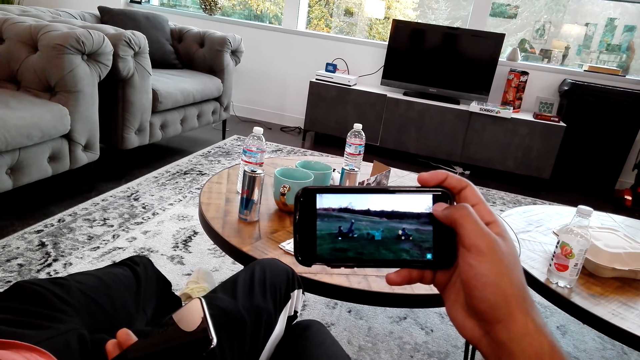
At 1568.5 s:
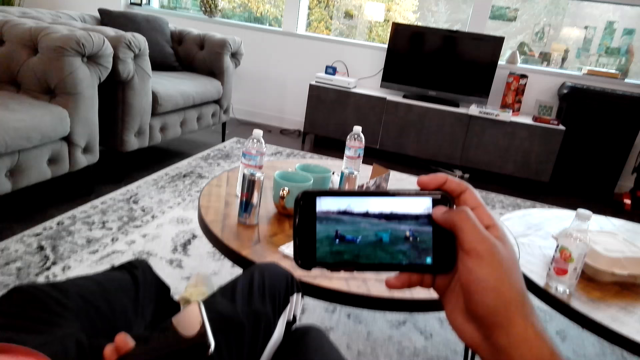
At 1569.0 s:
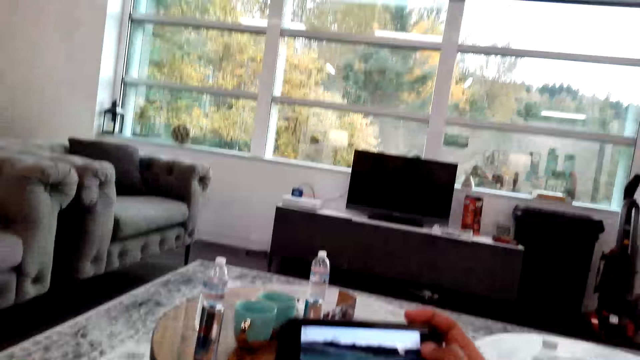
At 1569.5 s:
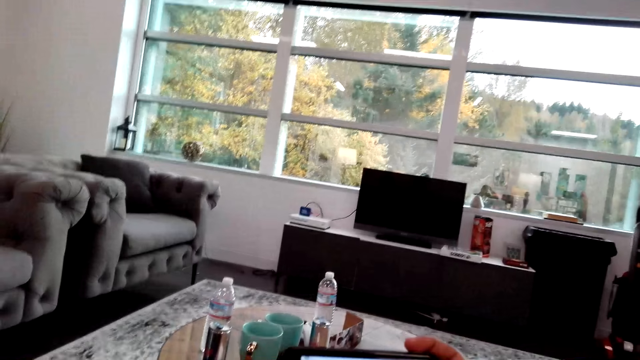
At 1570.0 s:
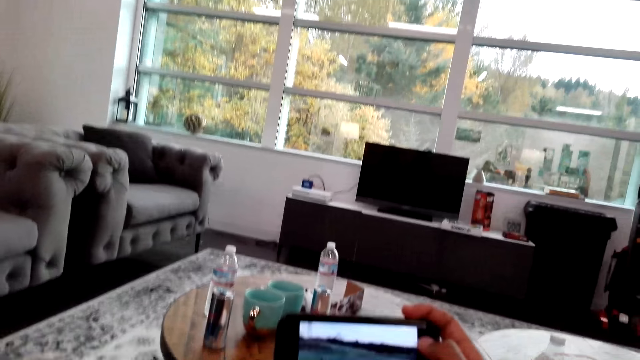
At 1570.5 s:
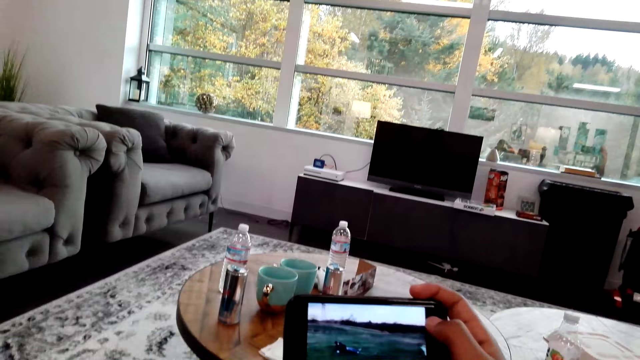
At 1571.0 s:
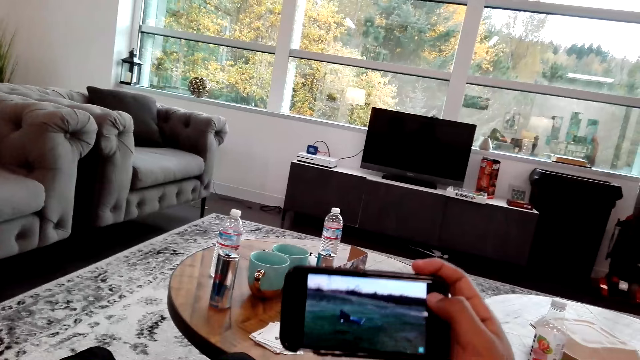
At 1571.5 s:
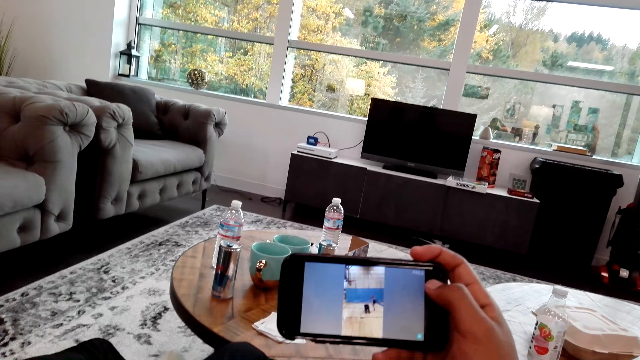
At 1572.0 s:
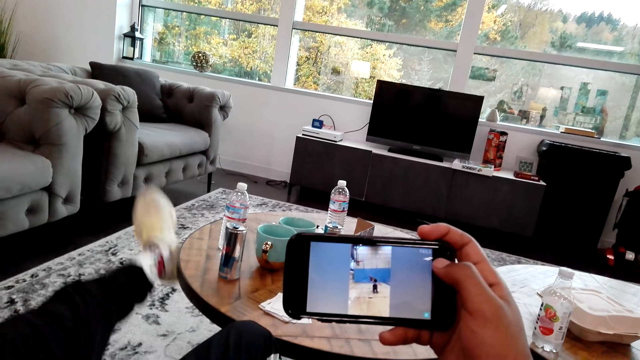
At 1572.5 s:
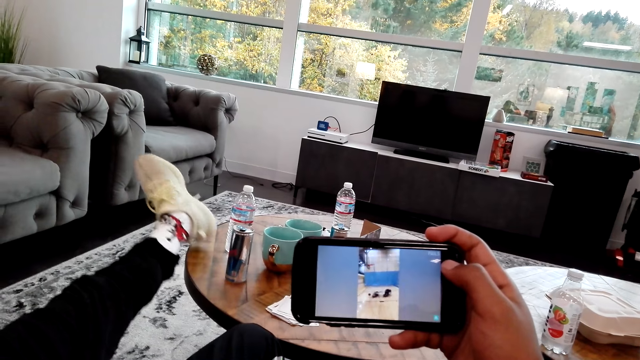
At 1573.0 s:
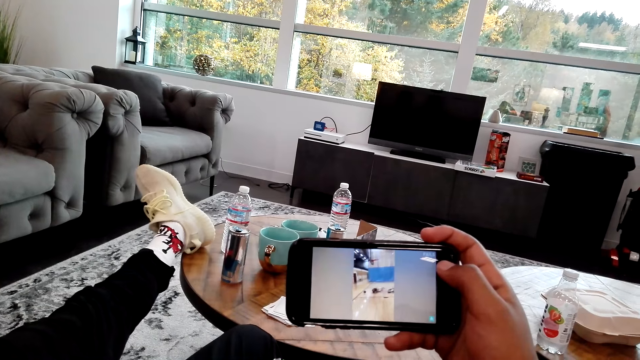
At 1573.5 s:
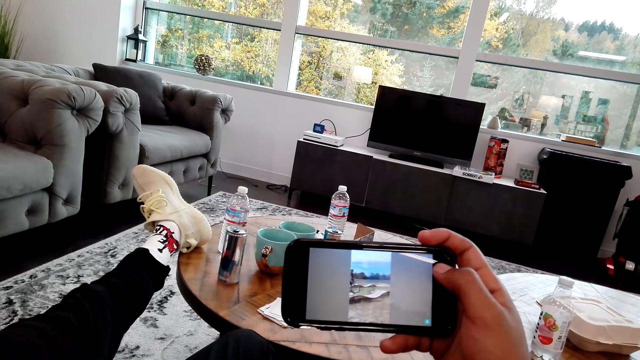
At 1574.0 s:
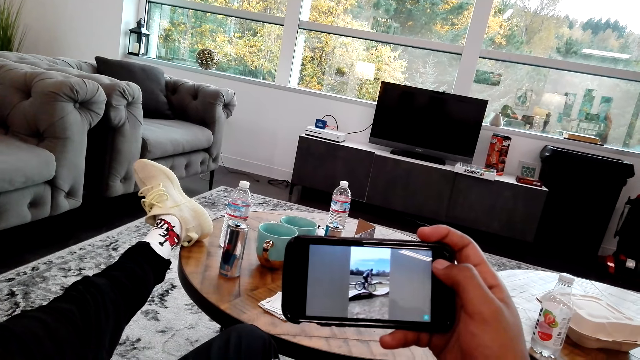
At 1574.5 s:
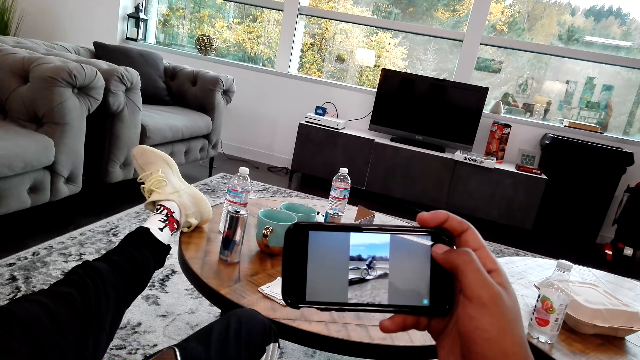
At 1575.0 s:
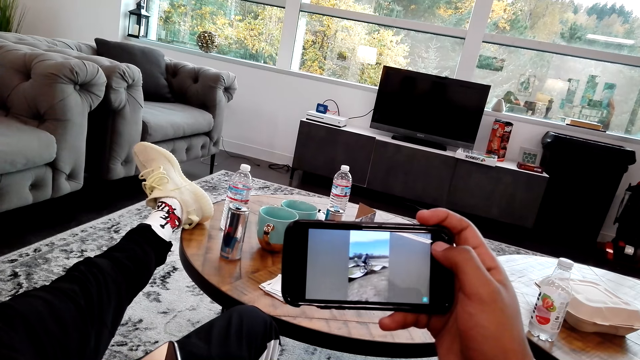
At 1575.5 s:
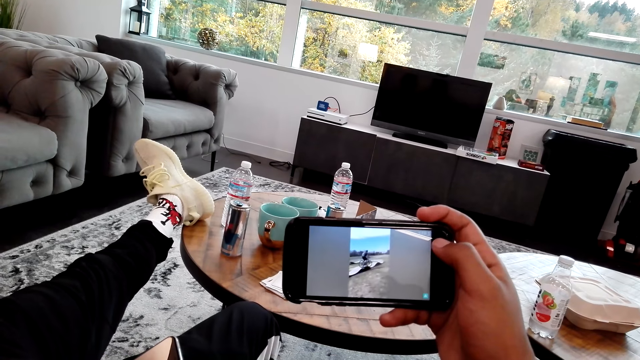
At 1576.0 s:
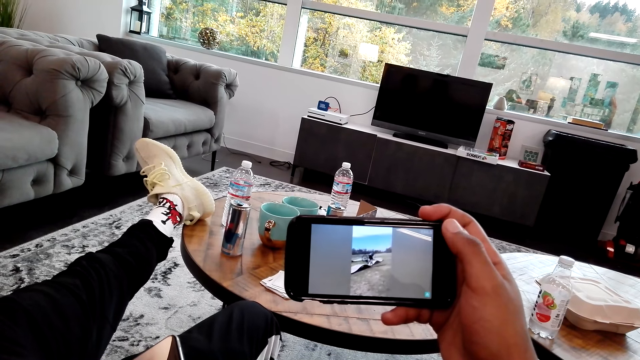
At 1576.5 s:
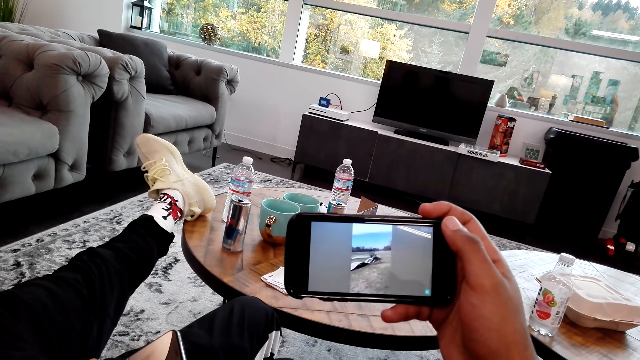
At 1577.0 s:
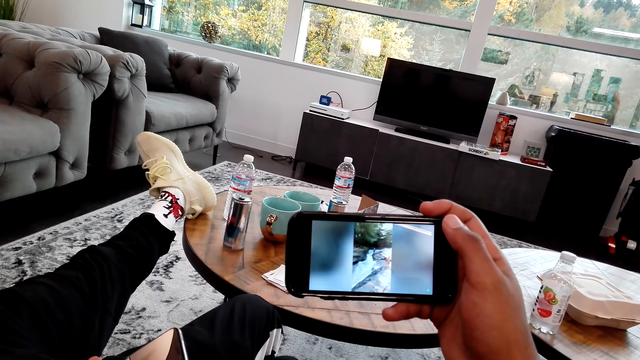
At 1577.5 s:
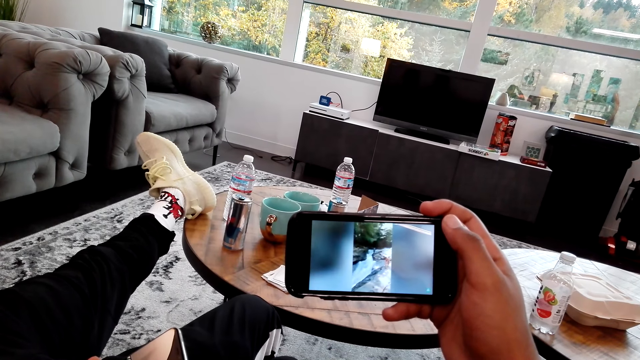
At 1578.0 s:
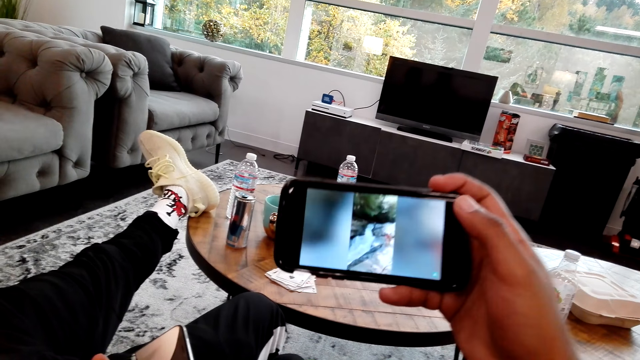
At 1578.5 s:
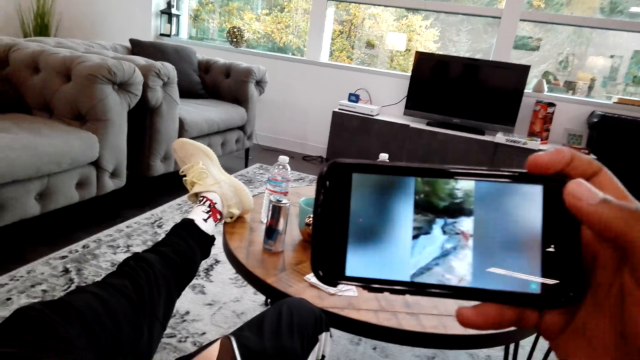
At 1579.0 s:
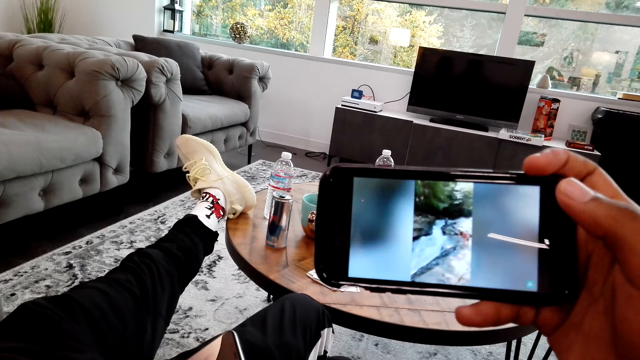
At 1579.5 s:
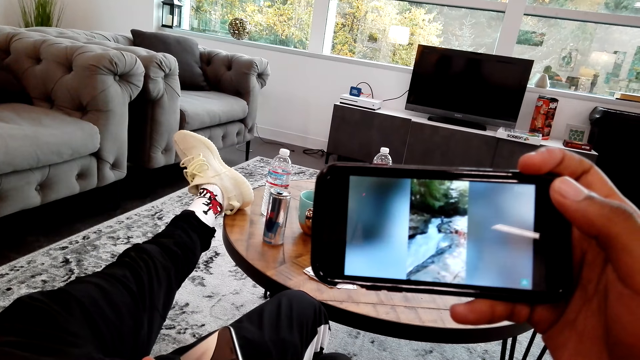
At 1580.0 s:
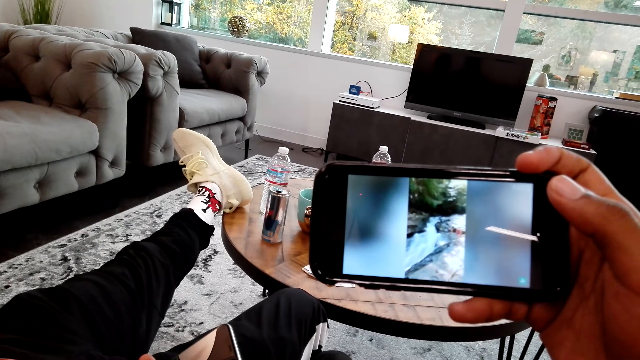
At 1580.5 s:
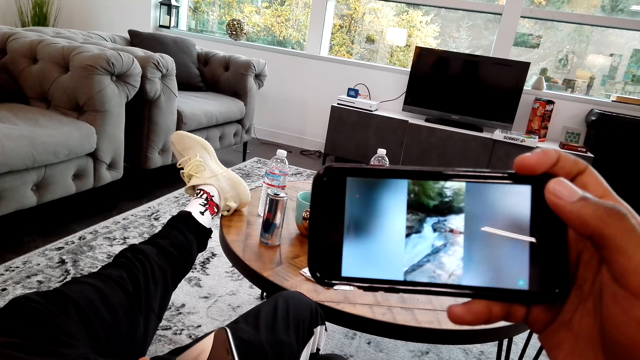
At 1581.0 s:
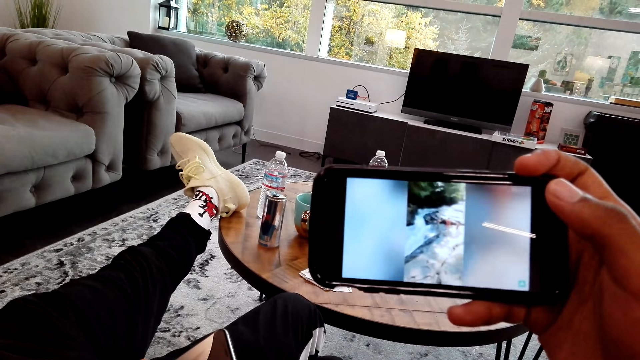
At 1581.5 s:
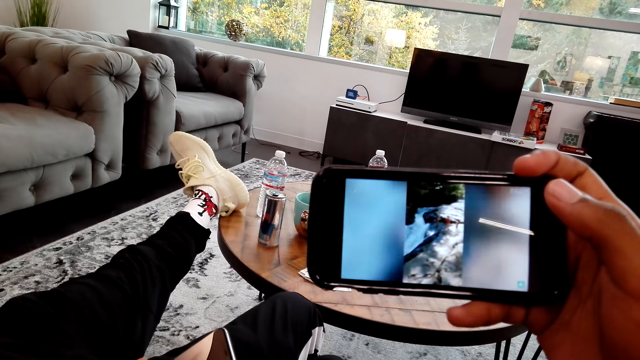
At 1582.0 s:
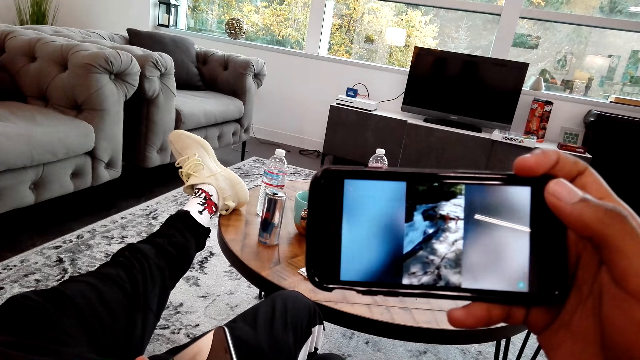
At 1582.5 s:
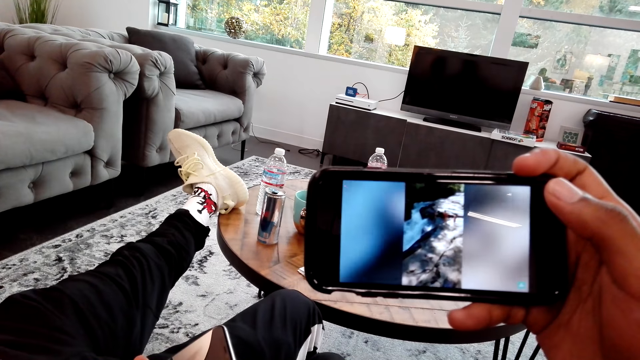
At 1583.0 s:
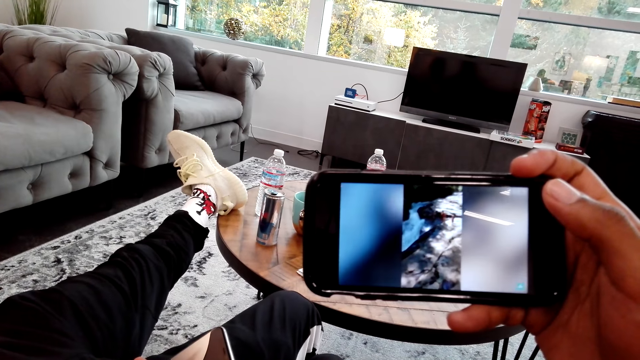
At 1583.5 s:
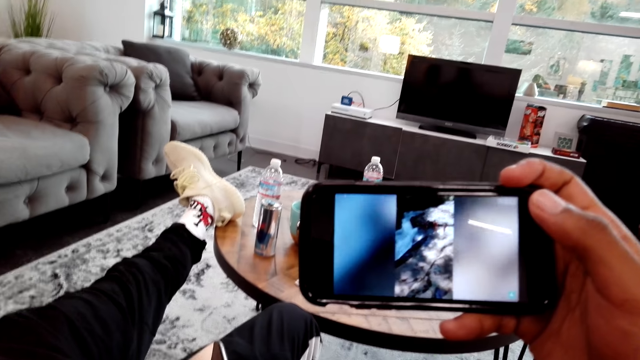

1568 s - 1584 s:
The camera wearer looks around the room. A man places his foot on the table. The camera wearer watches a video on the phone. They move the phone.

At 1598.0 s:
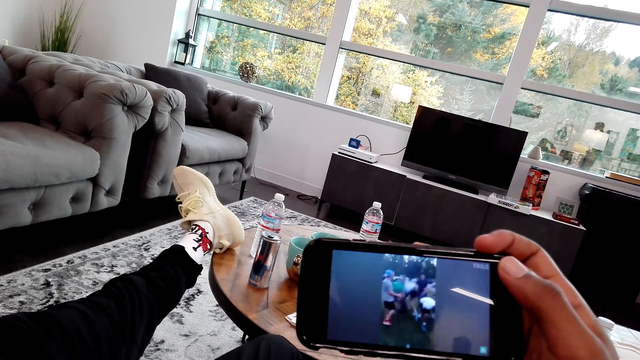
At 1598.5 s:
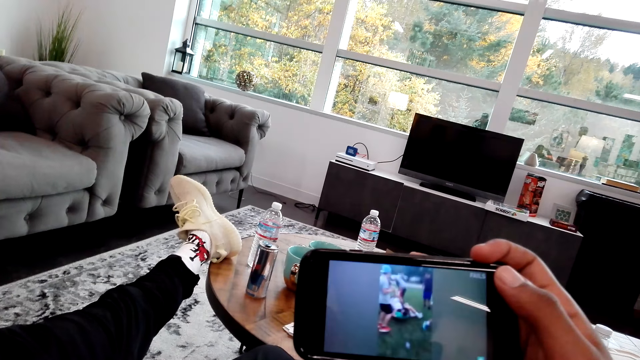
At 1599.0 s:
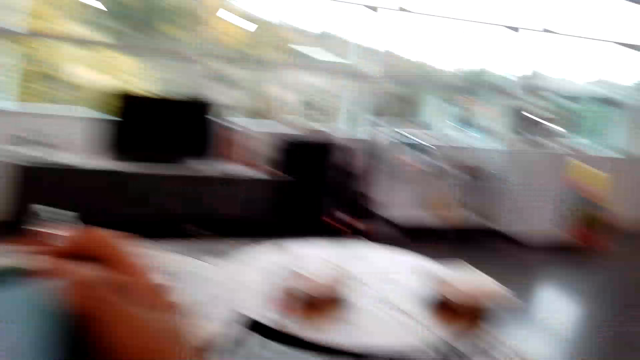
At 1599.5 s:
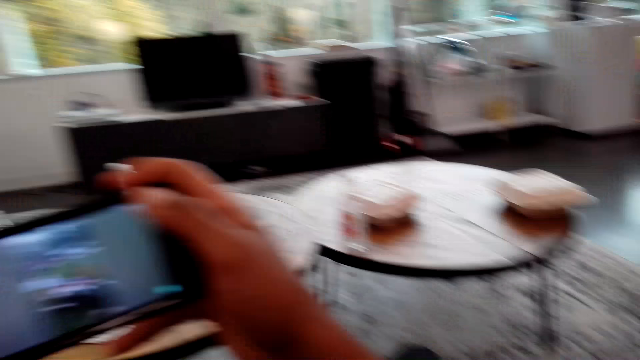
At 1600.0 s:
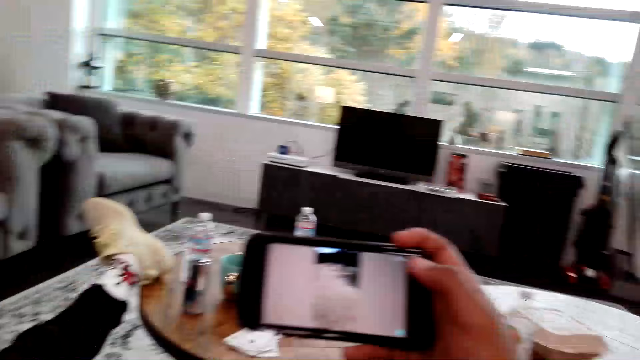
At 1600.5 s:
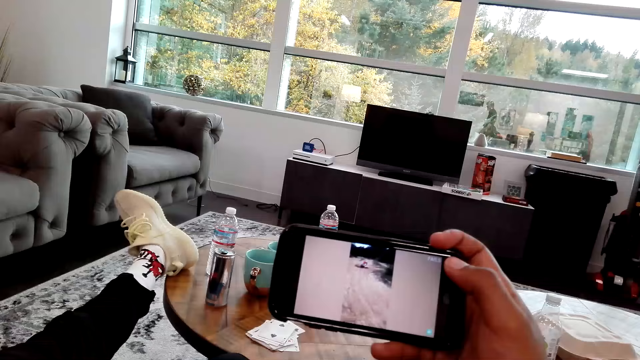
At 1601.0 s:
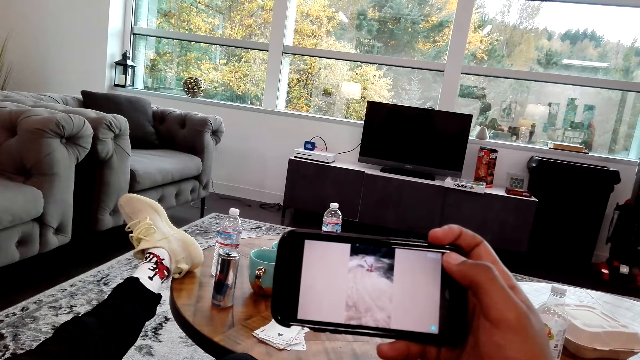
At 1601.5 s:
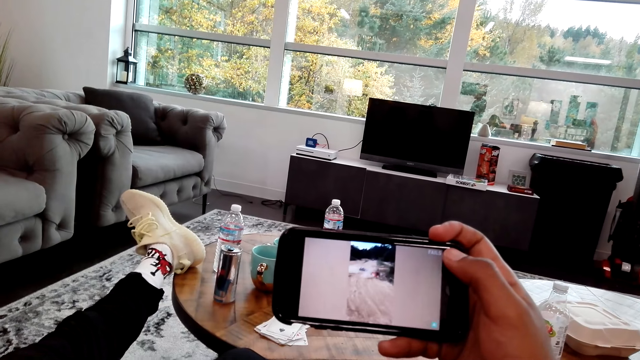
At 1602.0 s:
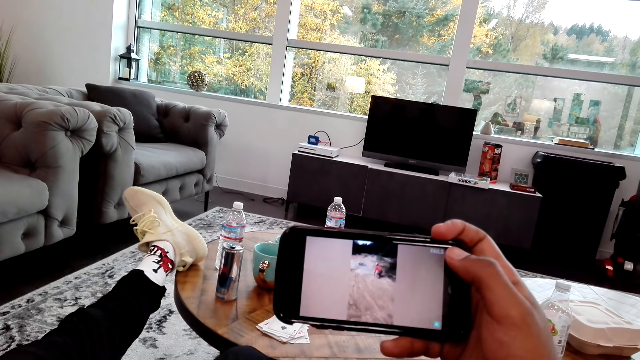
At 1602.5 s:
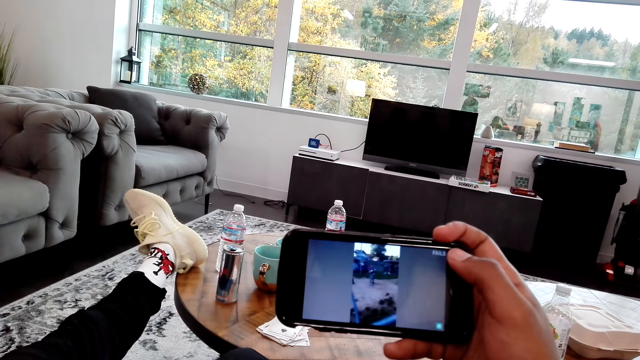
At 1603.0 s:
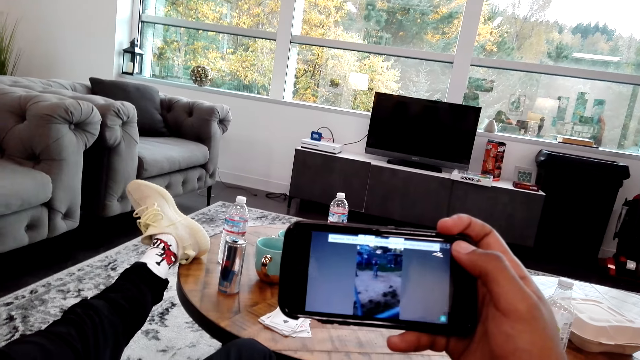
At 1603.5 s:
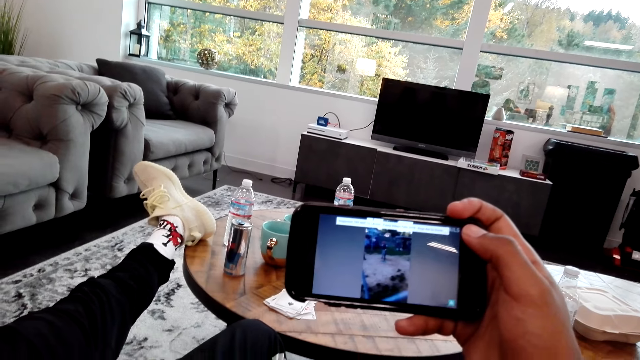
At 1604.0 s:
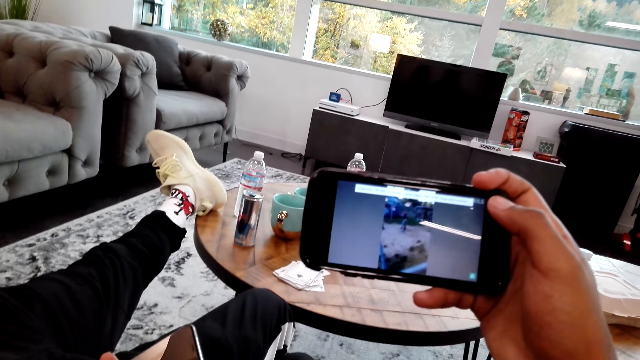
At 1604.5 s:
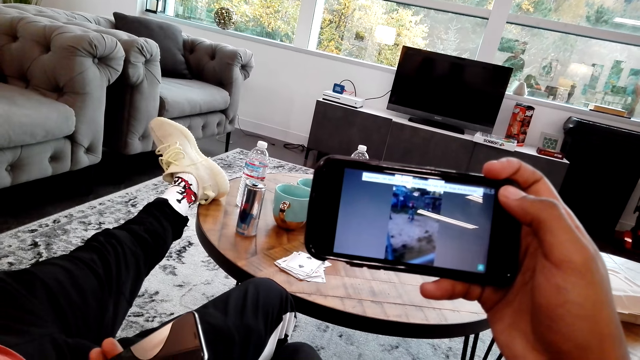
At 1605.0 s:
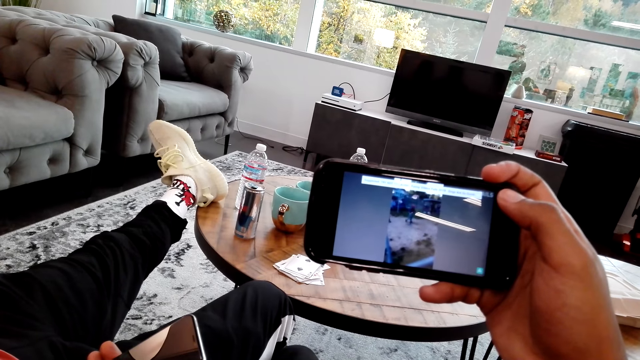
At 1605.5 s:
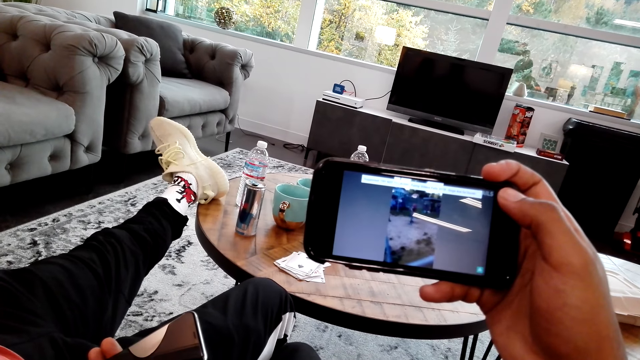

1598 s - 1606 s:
The camera wearer looks around the room. They watch a video on the phone.
